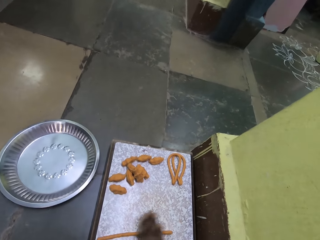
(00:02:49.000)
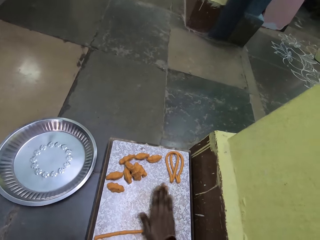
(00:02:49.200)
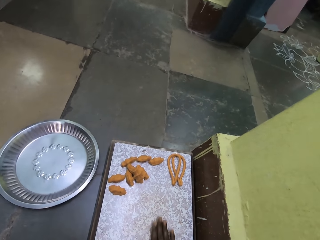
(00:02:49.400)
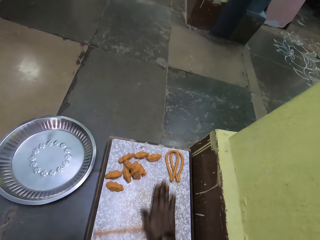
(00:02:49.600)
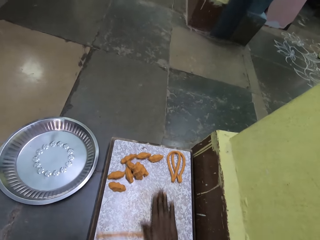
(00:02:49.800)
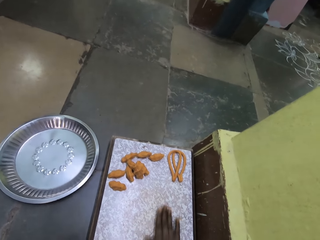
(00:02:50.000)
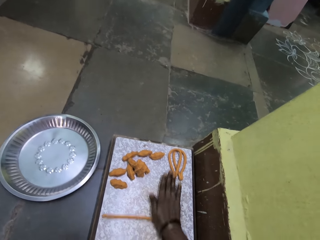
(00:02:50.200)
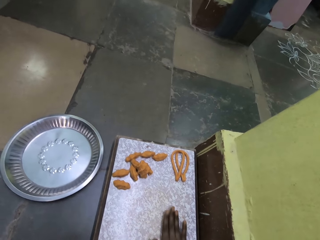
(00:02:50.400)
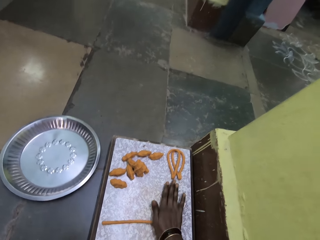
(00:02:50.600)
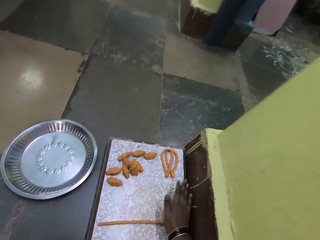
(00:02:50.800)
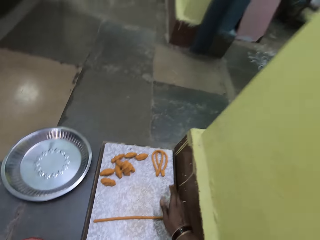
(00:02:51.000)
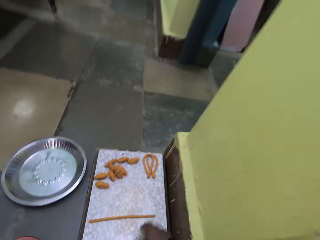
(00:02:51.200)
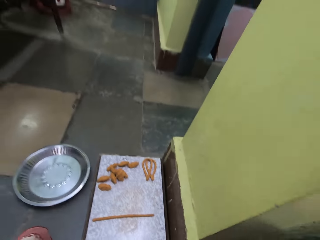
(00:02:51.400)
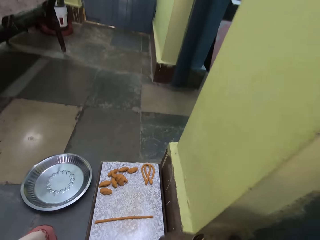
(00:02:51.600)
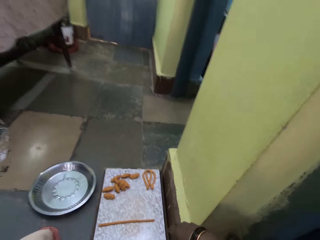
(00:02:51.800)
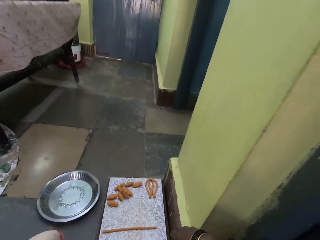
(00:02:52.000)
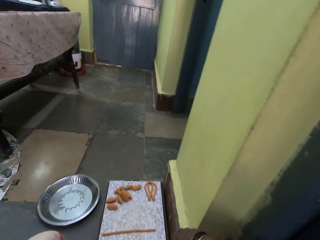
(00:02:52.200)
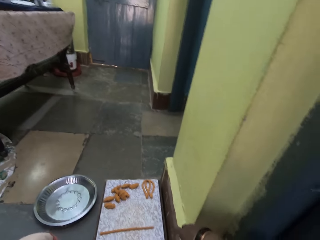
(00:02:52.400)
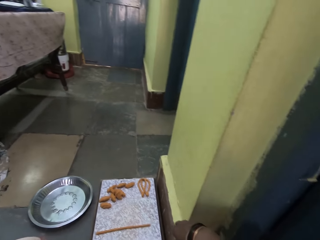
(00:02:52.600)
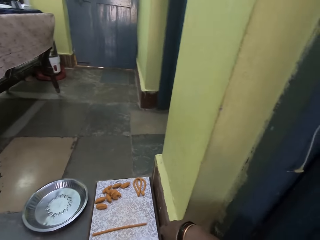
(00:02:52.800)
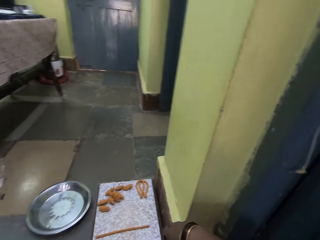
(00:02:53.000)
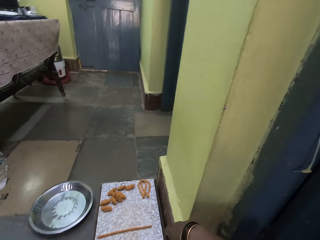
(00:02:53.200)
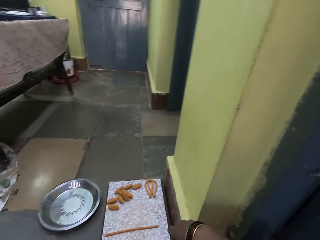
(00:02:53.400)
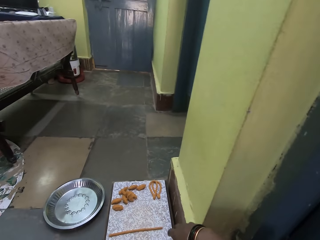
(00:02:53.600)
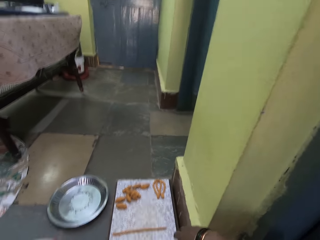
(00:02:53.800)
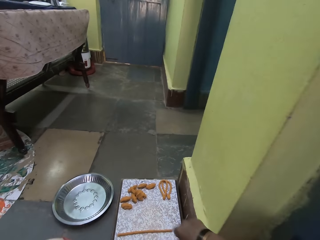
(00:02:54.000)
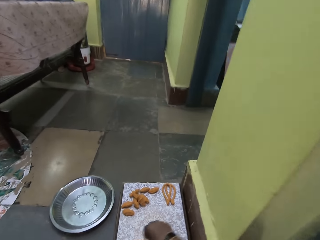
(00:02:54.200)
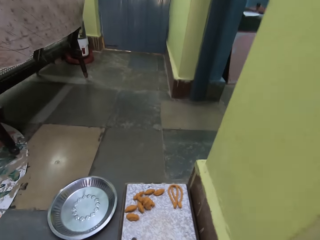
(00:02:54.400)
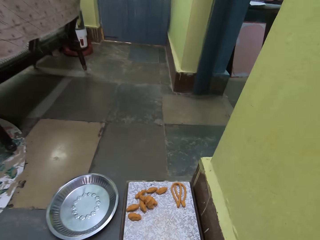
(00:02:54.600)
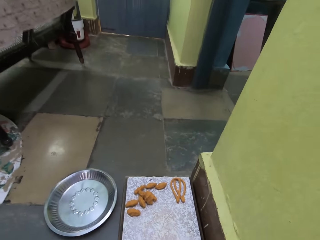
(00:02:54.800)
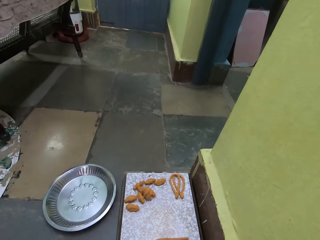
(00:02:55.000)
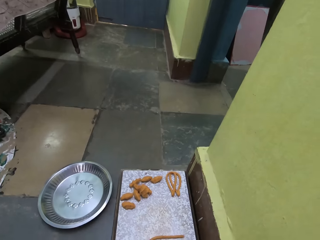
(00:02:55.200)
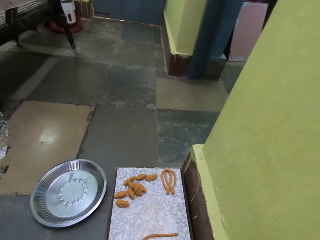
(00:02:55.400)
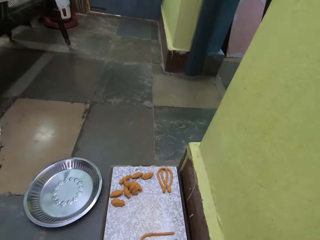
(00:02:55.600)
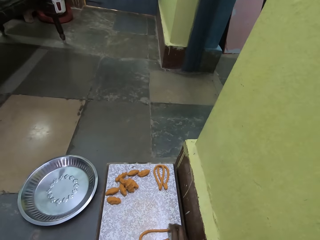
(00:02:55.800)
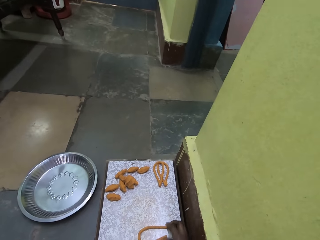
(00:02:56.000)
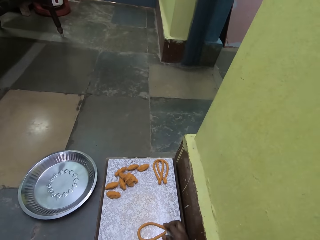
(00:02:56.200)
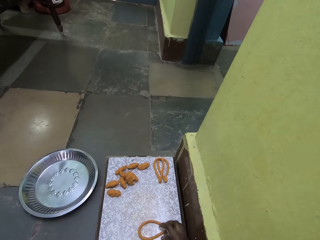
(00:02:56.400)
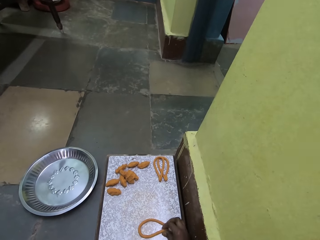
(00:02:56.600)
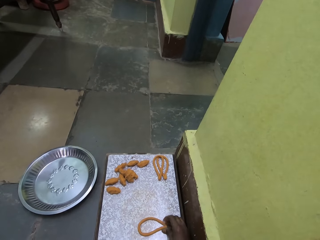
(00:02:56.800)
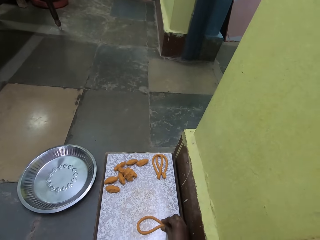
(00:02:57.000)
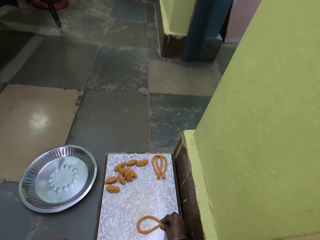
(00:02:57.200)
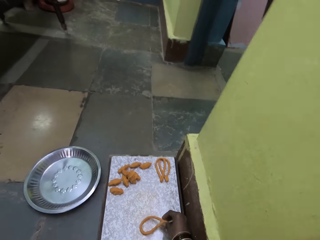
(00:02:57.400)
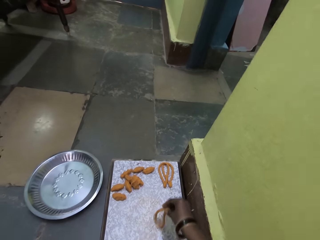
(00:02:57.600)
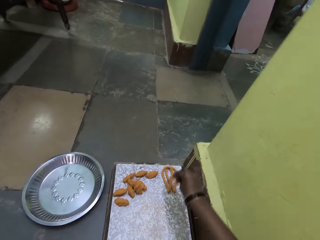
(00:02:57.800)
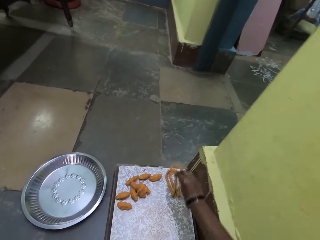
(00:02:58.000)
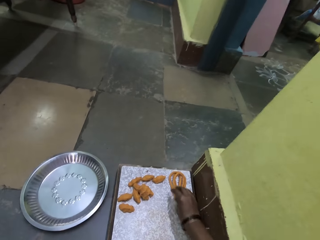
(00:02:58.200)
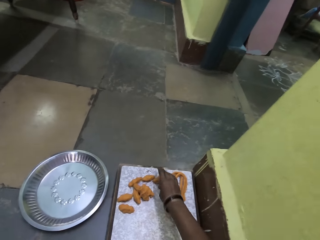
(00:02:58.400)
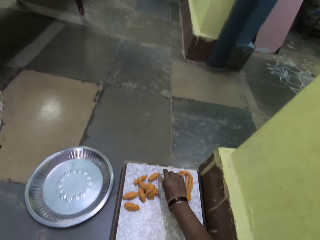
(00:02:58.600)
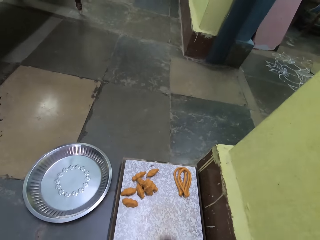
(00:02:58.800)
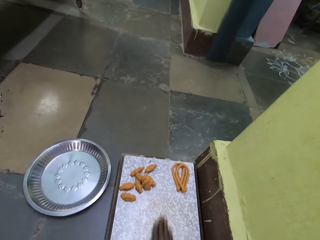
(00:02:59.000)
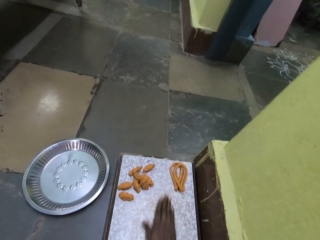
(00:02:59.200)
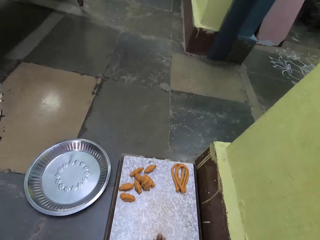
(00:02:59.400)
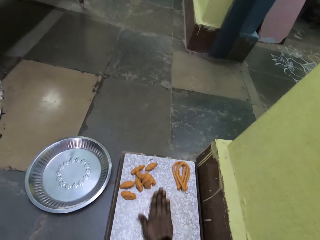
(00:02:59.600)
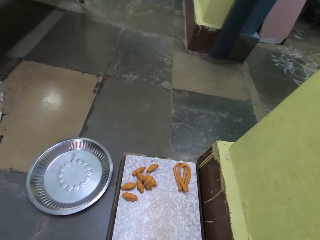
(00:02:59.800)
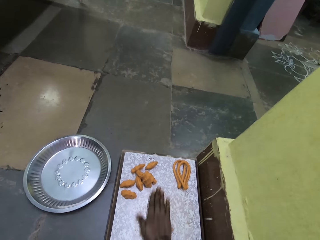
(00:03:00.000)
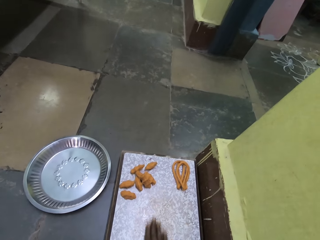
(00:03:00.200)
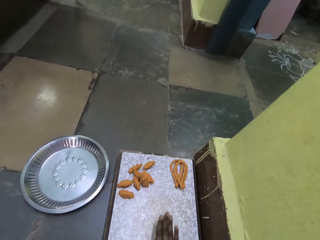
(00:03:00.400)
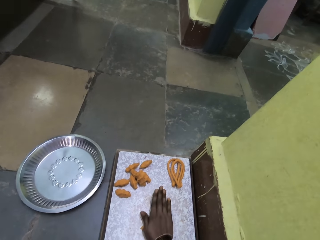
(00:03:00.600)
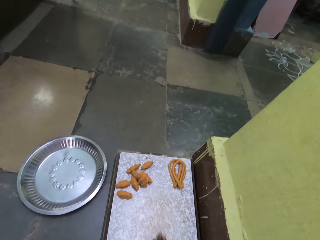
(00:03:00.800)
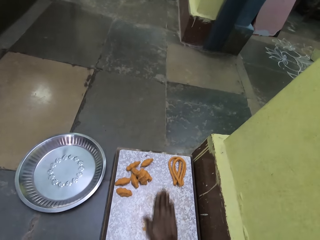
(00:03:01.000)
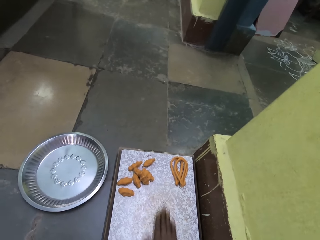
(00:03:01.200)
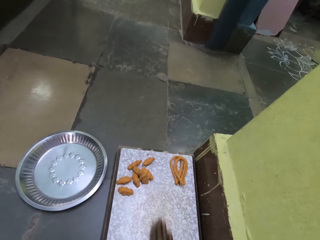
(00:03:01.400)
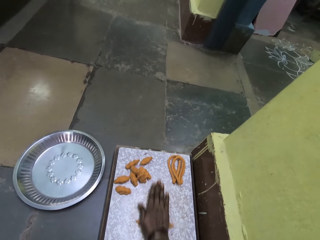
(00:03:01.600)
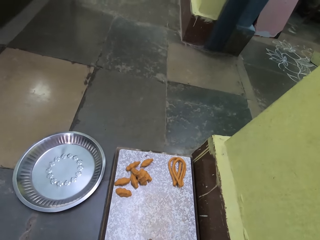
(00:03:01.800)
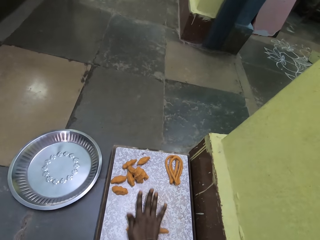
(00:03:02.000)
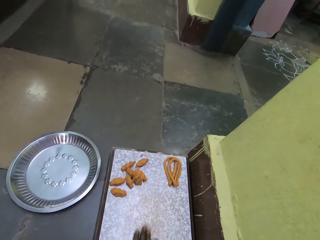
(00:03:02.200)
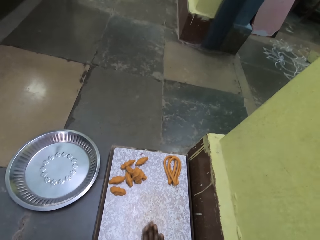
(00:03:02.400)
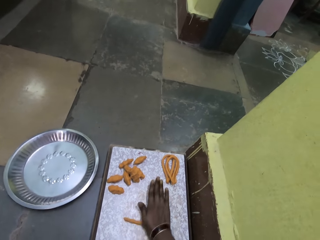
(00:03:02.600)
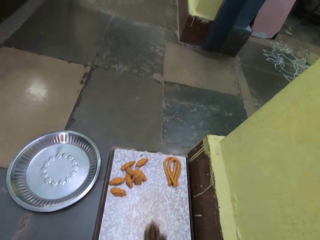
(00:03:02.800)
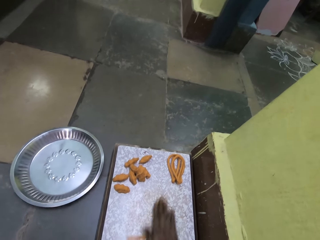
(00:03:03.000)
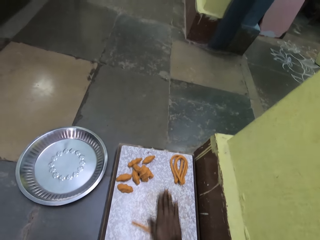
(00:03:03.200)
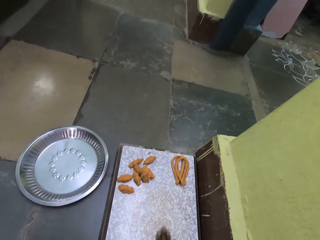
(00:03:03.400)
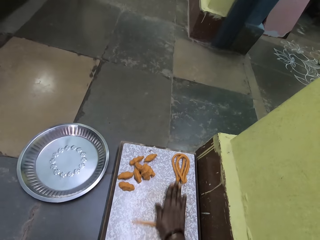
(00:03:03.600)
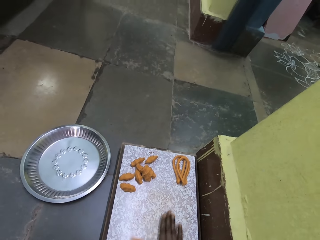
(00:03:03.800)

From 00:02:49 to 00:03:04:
The camera wearer stops work. They fold the wheat dough. They pick up the dough with her right hand. They put the spaghetti on the table. They drop the dough with her right hand. They pick up the wheat dough with her right hand. They rub the dough against his right hand. They roll the wheat dough.

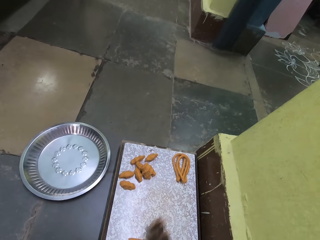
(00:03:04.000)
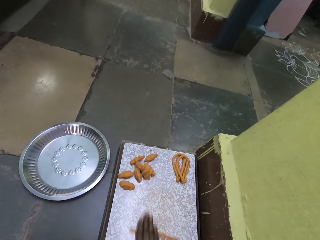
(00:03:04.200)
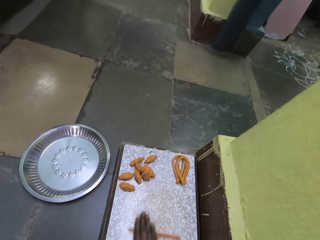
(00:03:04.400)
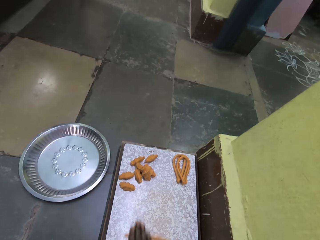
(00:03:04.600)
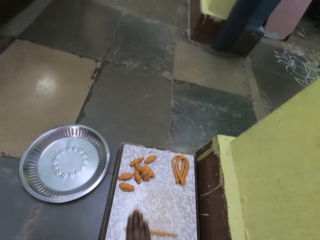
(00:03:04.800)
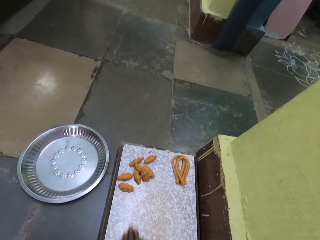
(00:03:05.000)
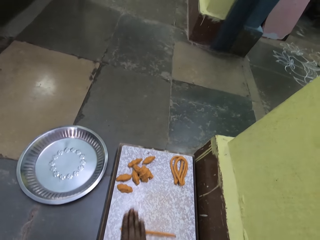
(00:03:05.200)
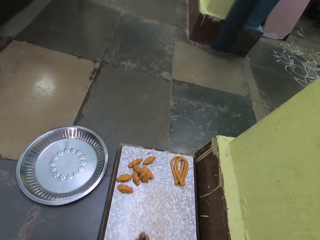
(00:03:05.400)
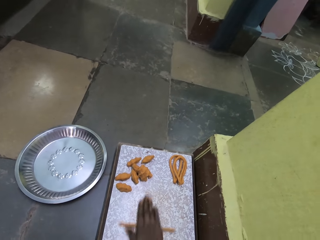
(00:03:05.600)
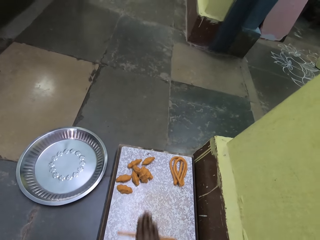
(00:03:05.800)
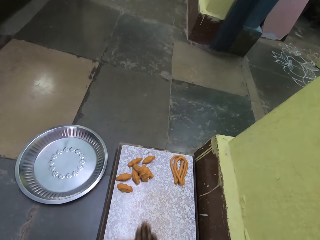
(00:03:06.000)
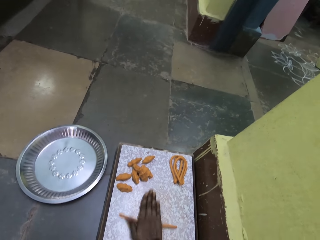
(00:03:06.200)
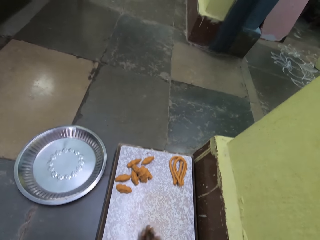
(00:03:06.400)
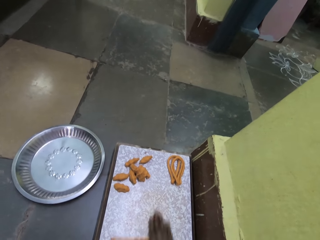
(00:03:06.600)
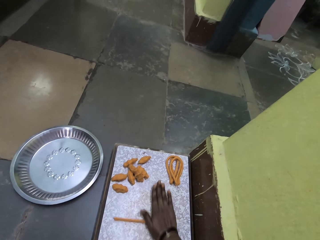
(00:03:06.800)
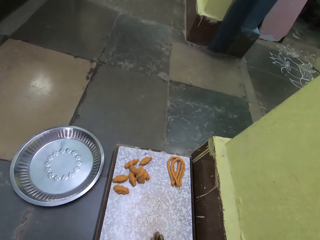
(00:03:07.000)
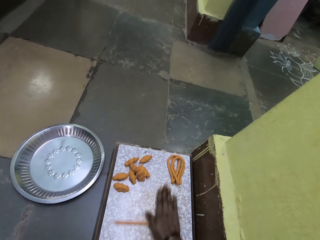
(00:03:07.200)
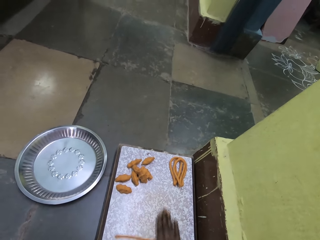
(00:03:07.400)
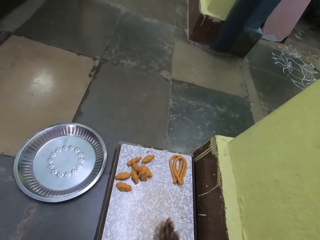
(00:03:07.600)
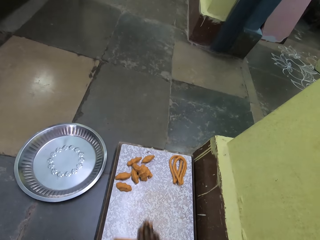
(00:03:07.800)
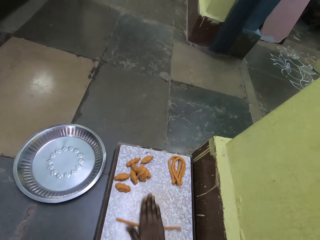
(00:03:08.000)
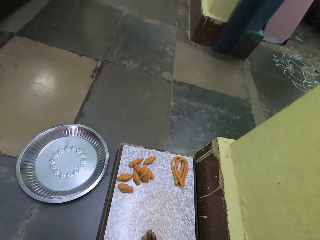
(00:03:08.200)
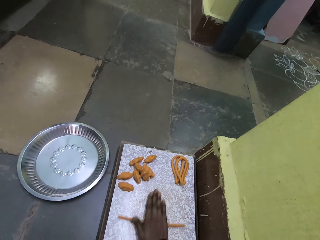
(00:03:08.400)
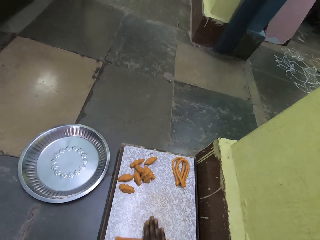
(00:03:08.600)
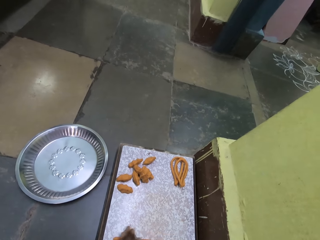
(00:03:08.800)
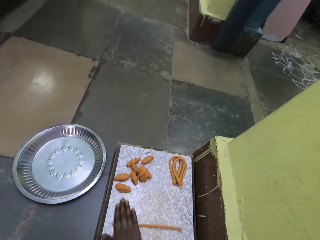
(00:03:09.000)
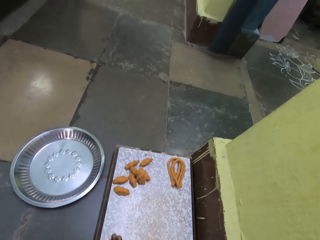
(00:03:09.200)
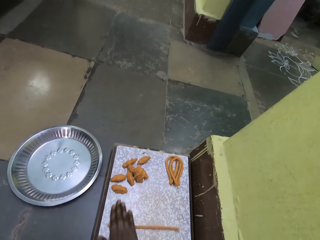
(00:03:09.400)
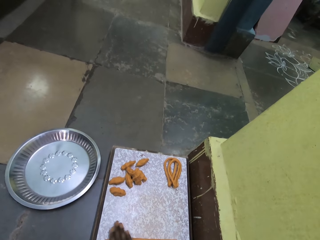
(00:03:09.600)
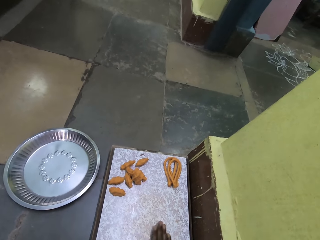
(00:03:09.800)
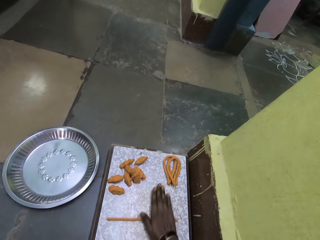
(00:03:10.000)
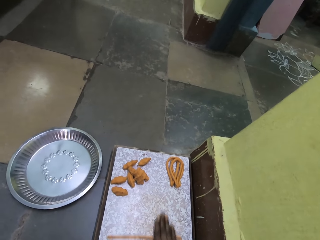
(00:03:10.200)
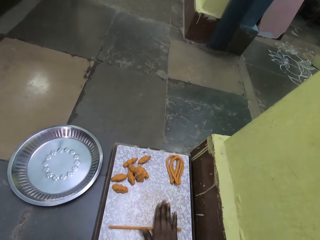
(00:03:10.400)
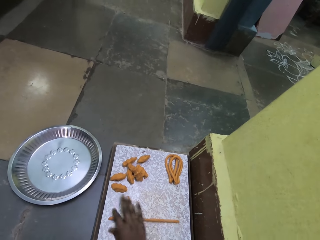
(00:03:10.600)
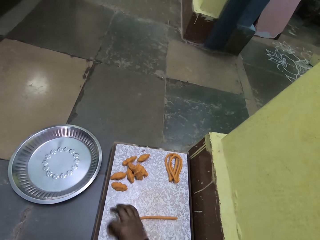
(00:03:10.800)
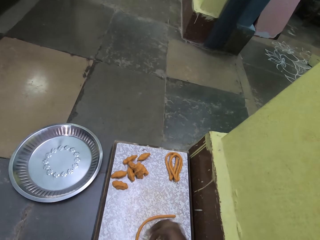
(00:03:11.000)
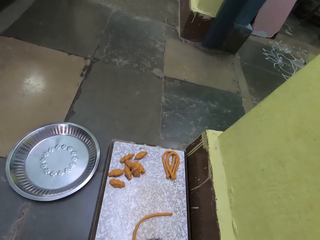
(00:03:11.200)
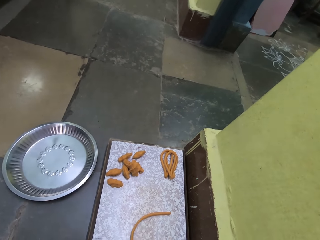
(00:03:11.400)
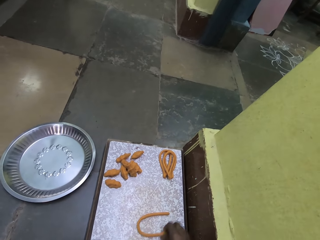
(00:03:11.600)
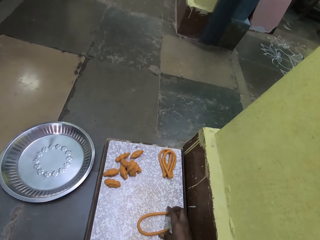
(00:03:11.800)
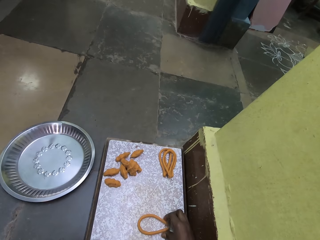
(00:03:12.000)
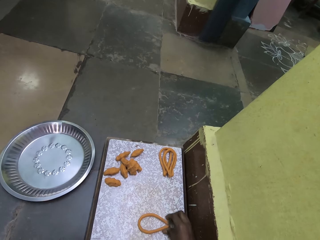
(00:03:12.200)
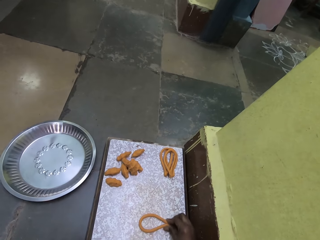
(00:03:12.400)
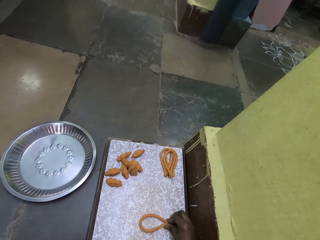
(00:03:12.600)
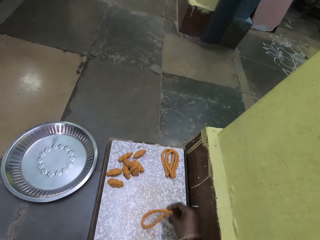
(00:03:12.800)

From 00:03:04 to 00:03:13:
The camera wearer folds the wheat dough.
